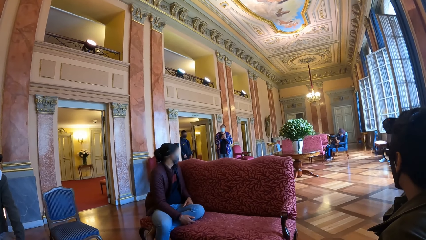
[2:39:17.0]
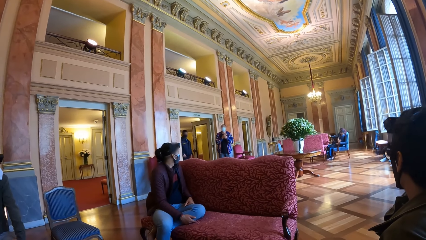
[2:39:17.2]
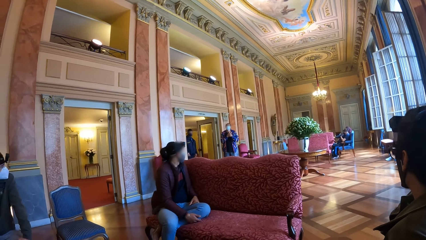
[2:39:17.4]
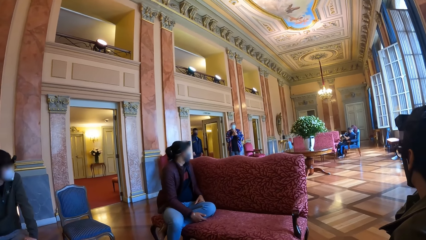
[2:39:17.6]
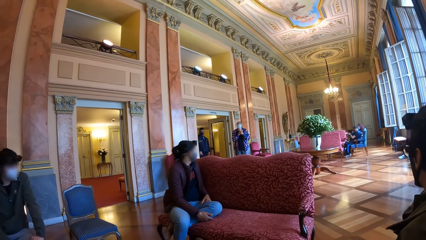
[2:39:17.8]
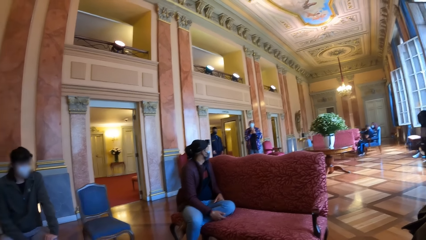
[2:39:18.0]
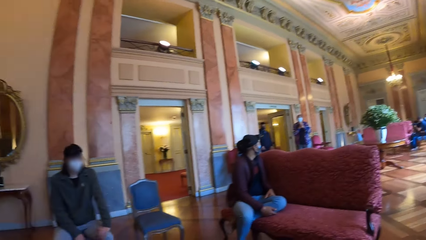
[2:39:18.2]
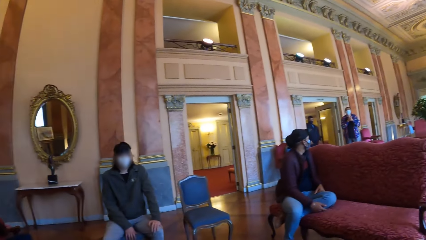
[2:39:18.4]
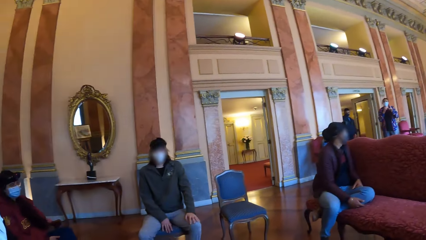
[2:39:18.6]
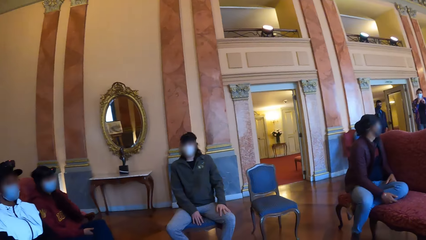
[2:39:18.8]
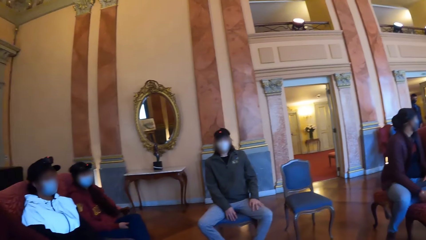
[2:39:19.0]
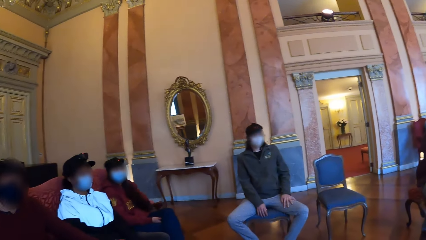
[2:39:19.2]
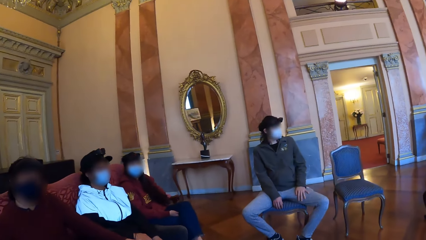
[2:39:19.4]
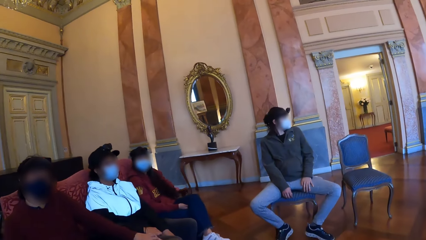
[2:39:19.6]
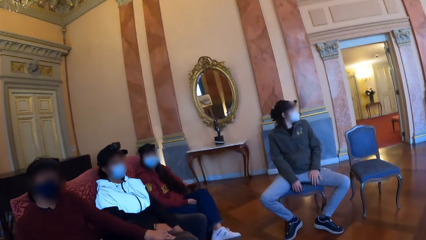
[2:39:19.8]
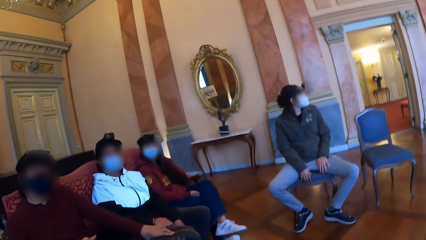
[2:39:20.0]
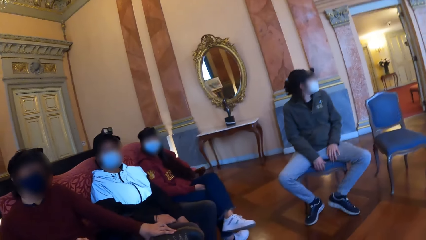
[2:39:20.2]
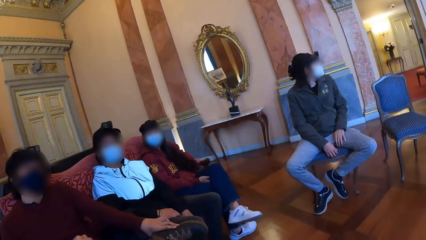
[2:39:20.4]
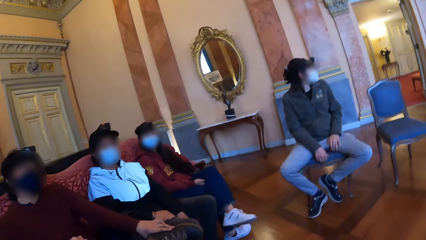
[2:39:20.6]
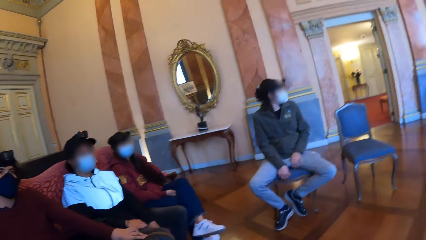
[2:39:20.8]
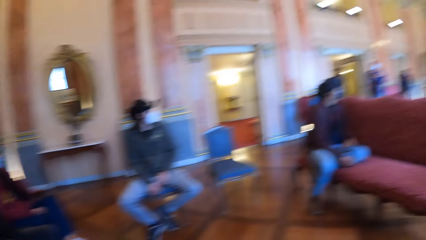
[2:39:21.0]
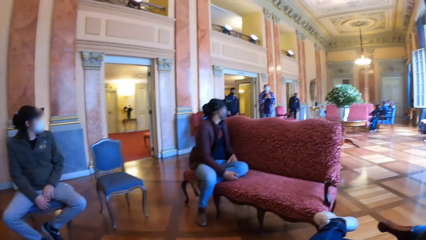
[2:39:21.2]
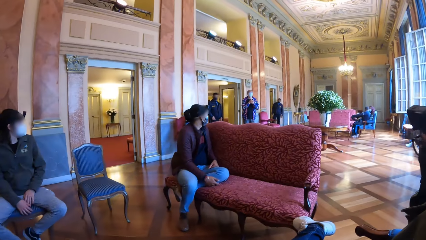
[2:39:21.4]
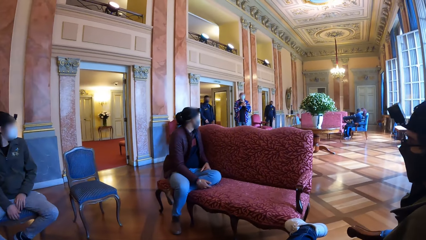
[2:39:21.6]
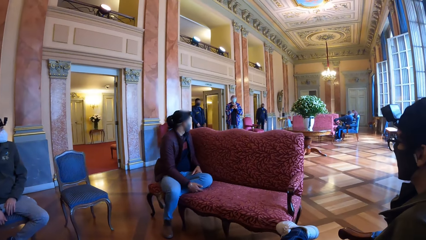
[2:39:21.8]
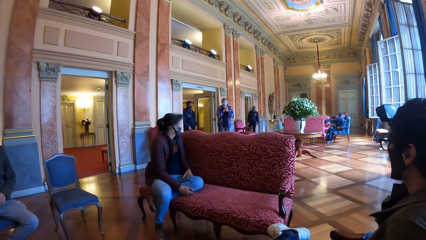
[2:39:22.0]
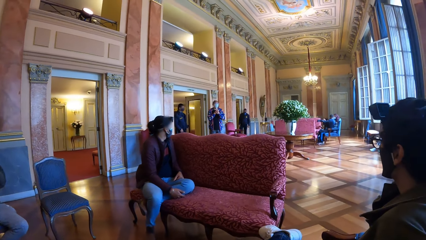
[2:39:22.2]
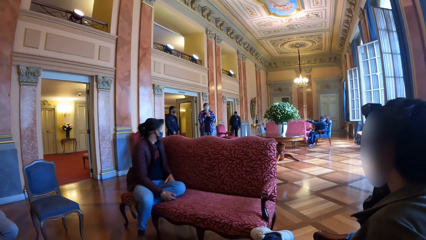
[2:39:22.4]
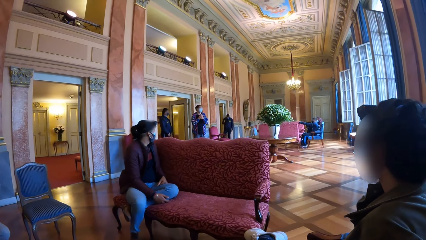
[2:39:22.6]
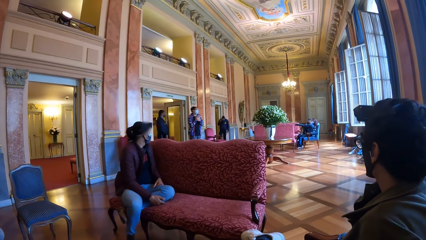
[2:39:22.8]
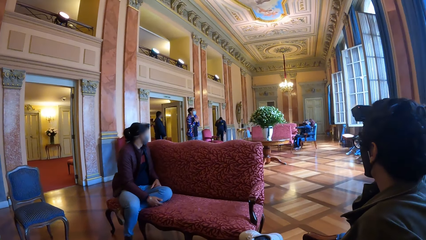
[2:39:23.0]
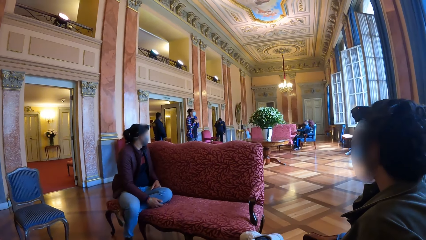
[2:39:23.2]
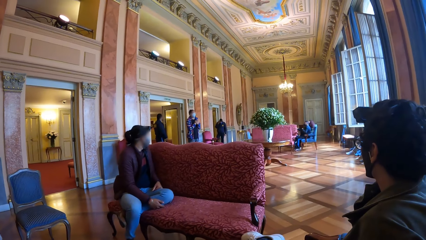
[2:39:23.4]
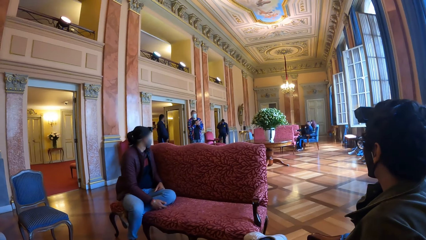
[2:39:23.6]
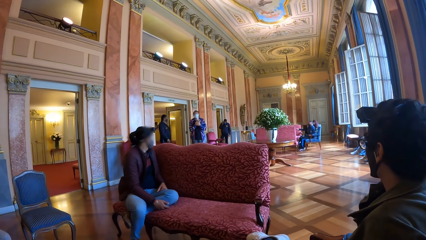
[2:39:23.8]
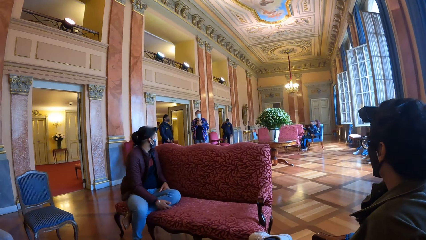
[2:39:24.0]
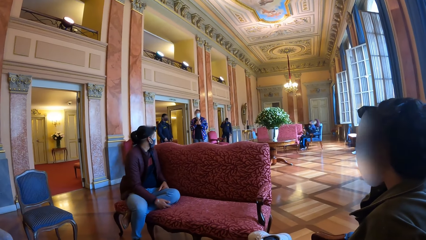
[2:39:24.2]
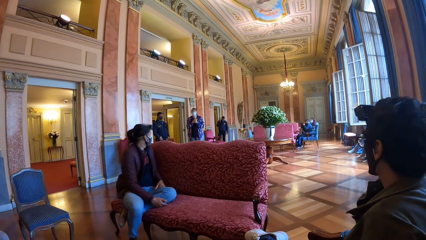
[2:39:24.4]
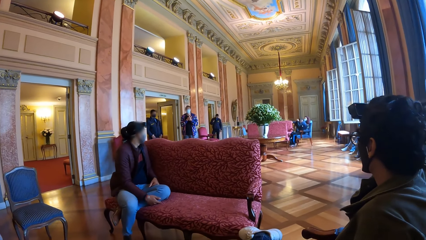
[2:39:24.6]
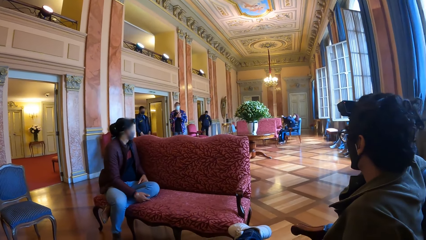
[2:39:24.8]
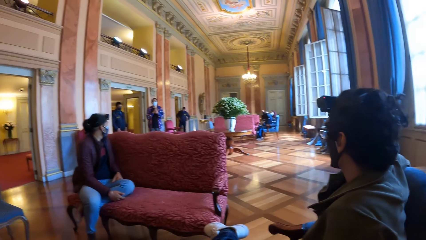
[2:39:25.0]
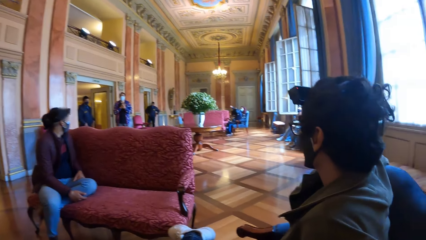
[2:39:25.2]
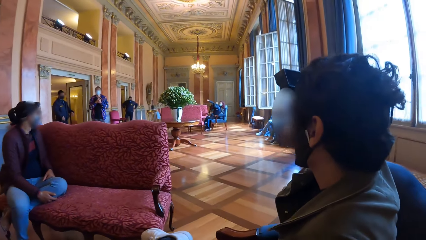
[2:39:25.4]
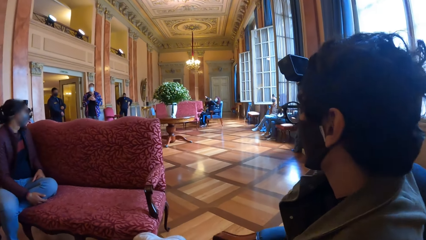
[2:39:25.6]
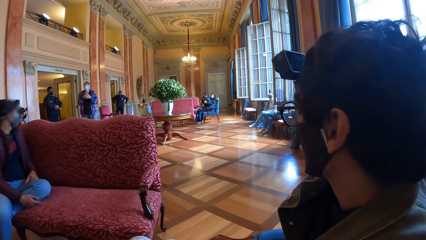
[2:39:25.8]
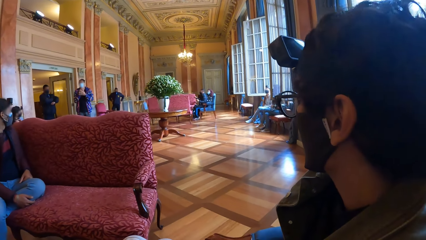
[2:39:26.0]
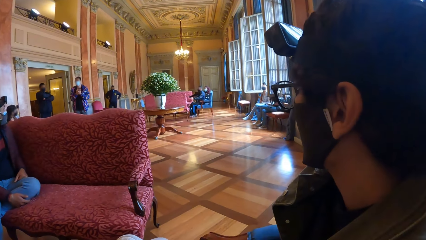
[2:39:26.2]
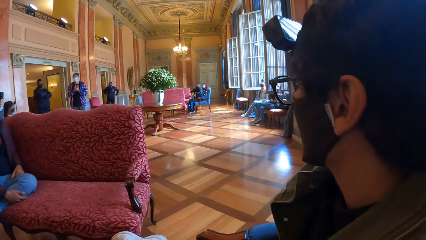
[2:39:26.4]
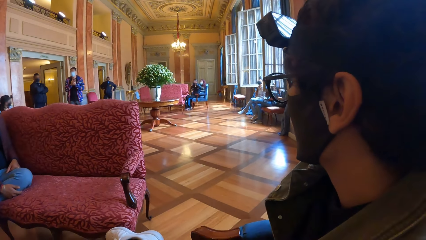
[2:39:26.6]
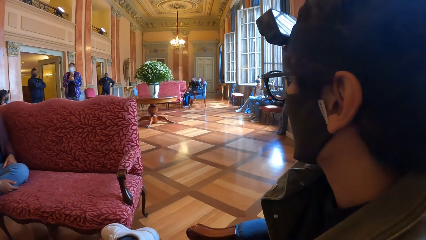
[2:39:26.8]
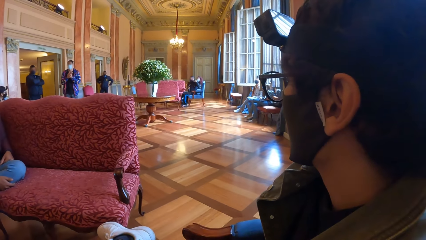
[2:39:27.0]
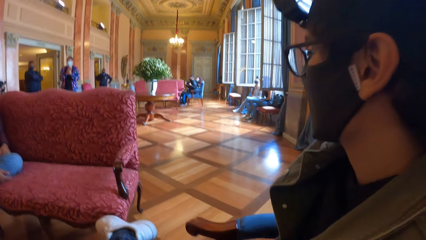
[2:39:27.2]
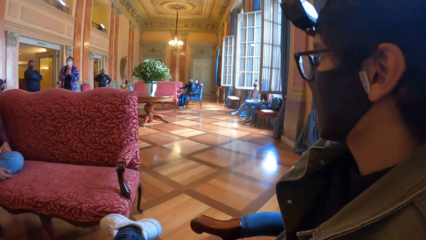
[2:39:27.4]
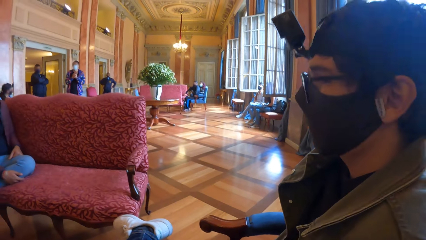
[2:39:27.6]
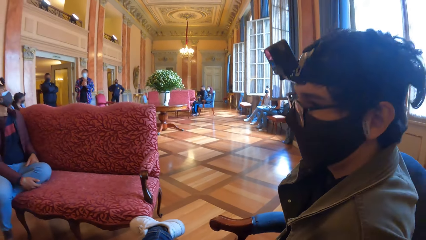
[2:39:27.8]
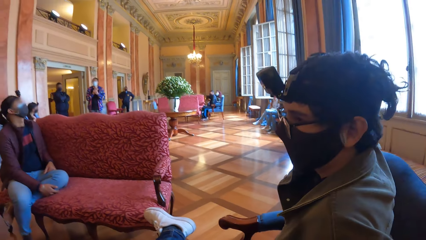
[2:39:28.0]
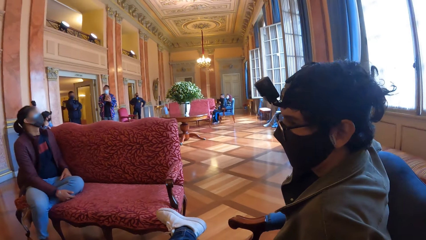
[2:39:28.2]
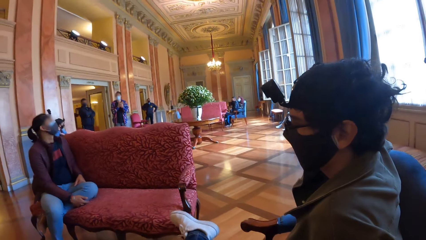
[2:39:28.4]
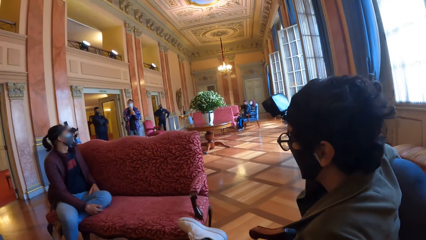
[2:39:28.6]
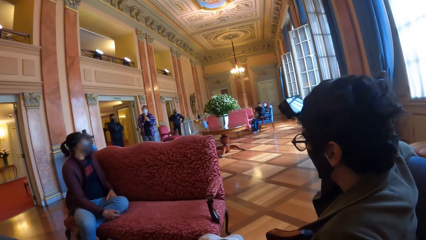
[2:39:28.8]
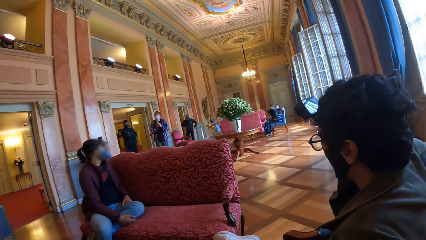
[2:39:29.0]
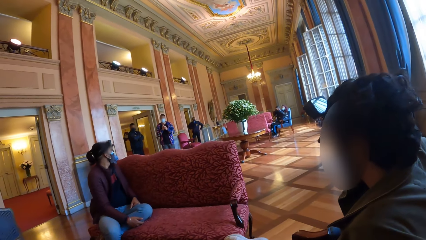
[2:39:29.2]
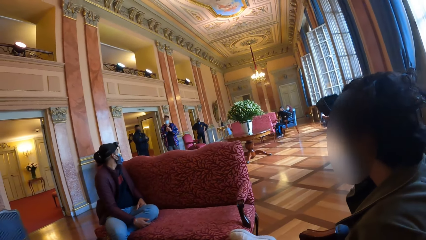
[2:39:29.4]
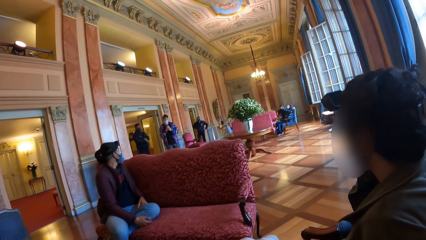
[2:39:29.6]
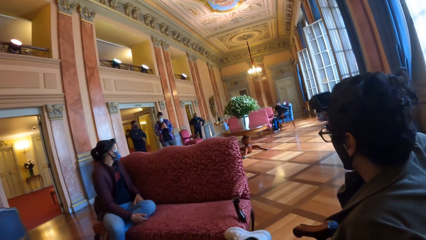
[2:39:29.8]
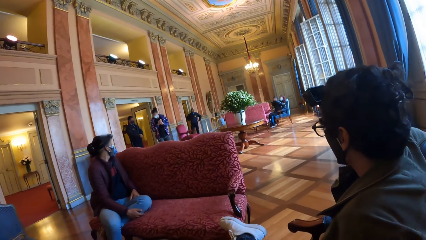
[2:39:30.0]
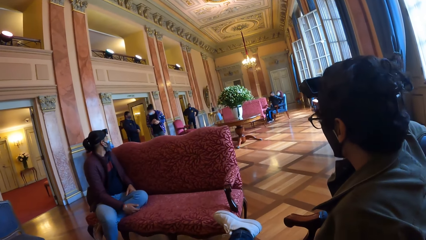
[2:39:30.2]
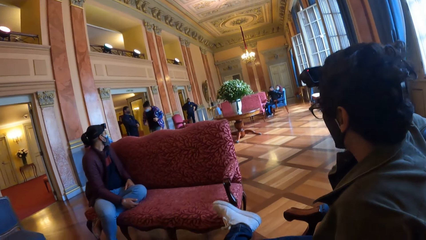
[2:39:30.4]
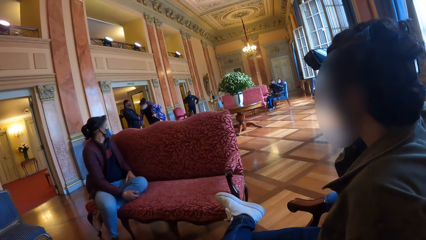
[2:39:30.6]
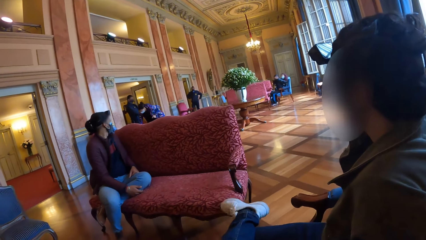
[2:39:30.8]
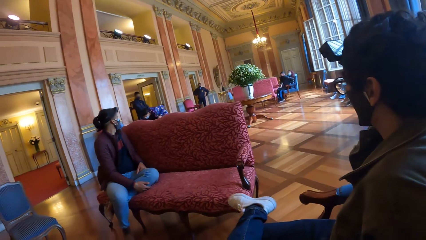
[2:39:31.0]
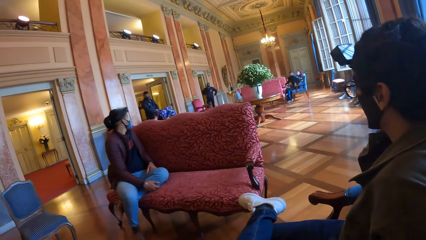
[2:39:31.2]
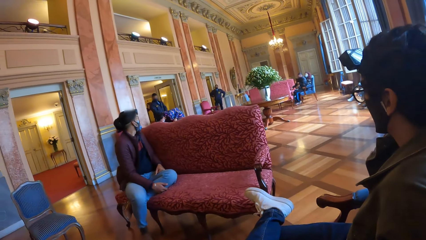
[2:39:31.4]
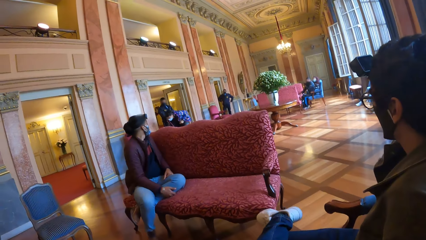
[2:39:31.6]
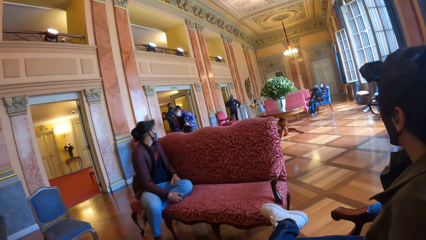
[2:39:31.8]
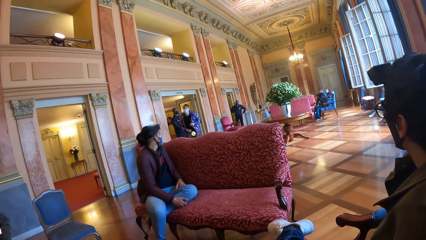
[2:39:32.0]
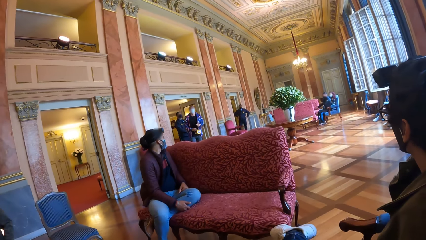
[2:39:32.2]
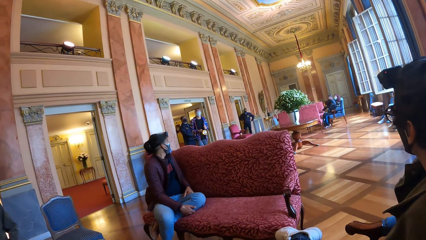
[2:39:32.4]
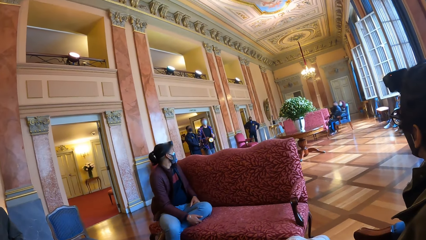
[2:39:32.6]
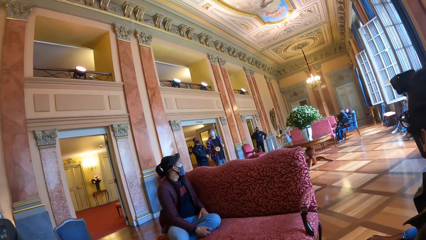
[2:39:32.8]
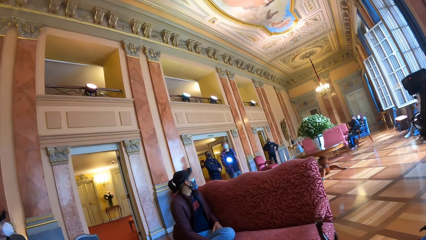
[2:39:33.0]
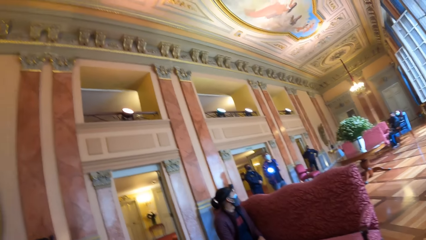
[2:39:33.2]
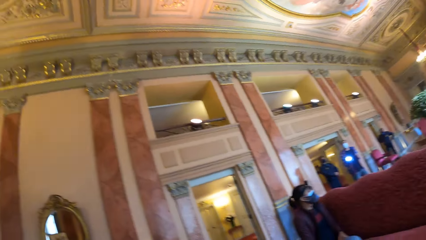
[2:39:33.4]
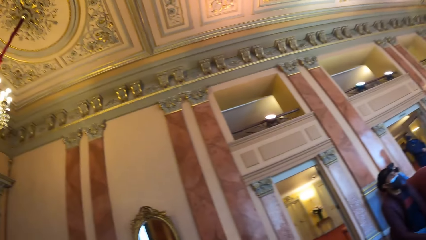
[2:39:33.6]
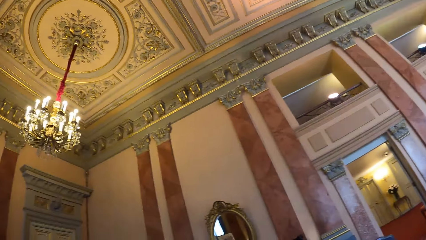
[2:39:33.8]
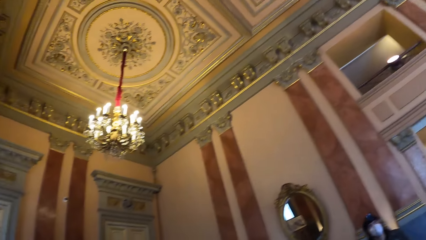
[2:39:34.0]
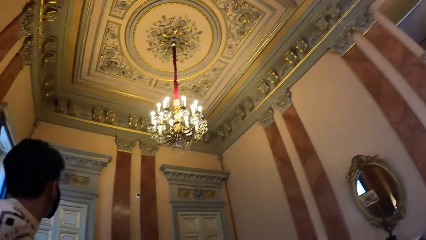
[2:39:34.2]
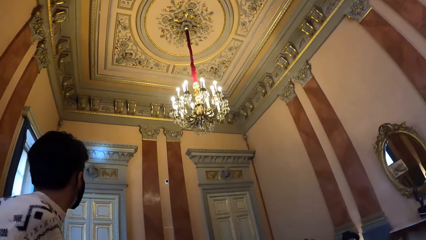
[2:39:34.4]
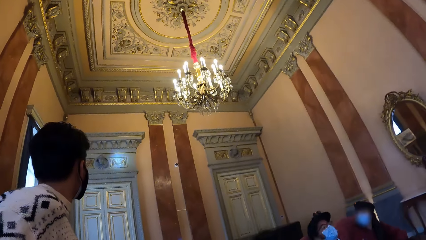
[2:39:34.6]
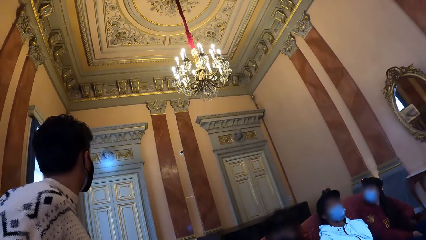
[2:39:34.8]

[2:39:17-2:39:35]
The camera wearer looks around the museum. They interact with a man and a woman. They look at another woman. The other woman talks to the crowd. The camera wearer interacts with another man. The other woman picks up a torch or flashlight from the floor with her right hand. The camera wearer looks at the other woman. The other woman switches on the torch with her right hand and holds the torch. The camera wearer turns around. The other woman points the torch around the museum's wall with her right hand.
